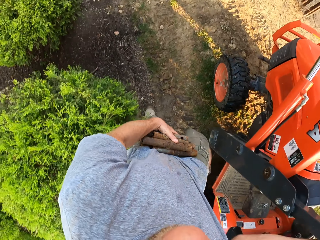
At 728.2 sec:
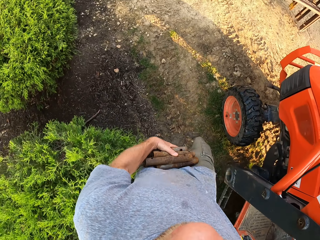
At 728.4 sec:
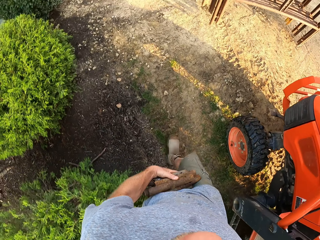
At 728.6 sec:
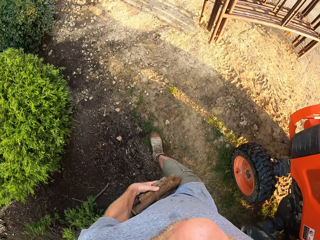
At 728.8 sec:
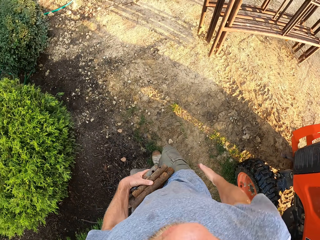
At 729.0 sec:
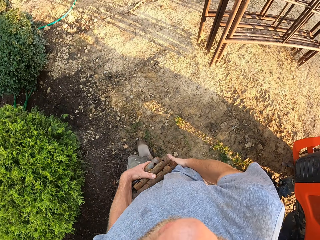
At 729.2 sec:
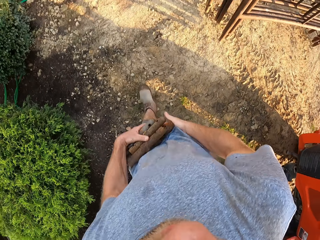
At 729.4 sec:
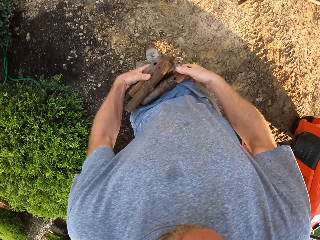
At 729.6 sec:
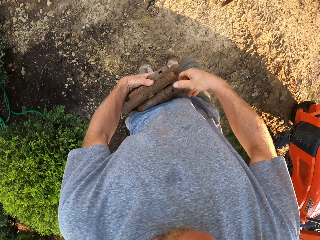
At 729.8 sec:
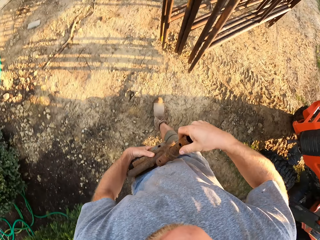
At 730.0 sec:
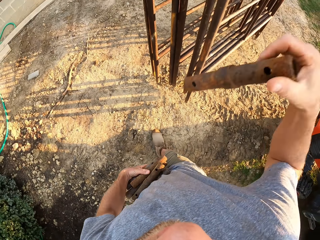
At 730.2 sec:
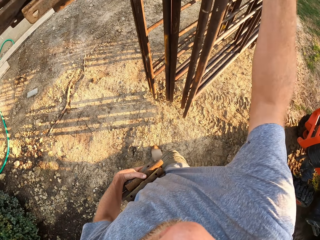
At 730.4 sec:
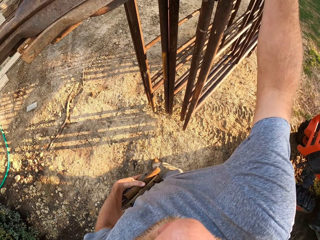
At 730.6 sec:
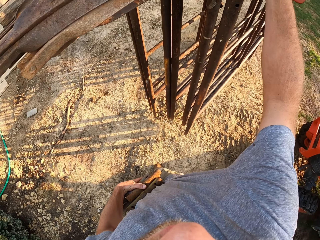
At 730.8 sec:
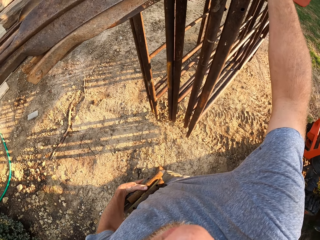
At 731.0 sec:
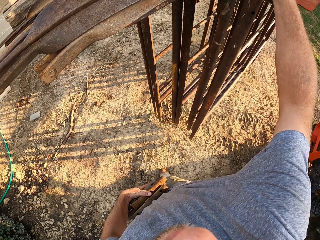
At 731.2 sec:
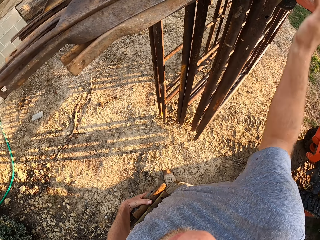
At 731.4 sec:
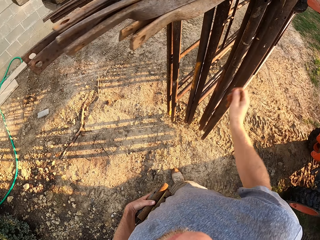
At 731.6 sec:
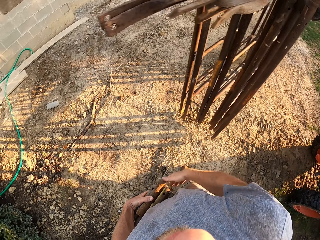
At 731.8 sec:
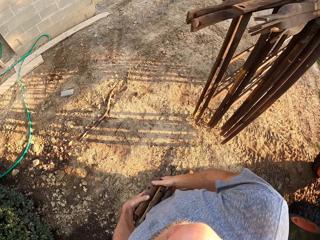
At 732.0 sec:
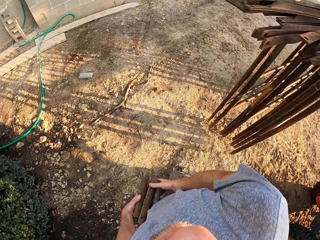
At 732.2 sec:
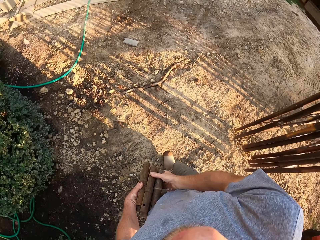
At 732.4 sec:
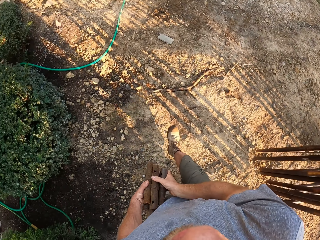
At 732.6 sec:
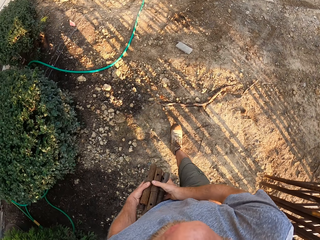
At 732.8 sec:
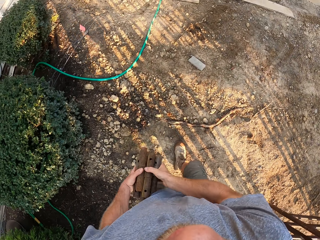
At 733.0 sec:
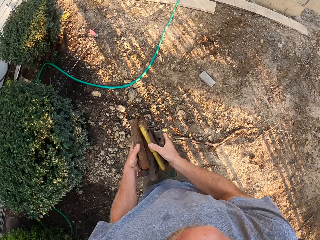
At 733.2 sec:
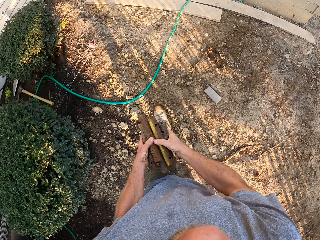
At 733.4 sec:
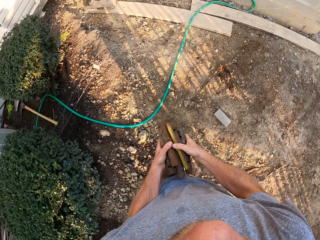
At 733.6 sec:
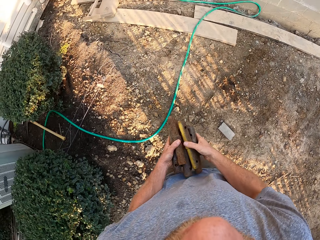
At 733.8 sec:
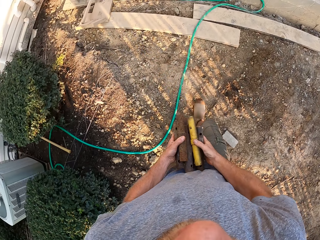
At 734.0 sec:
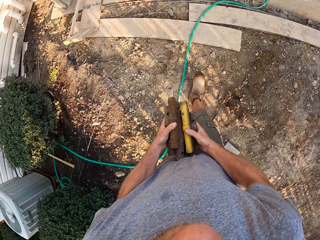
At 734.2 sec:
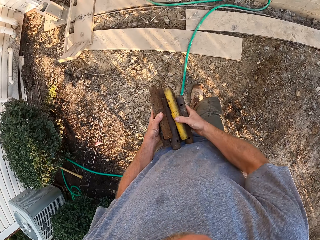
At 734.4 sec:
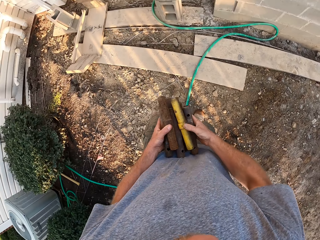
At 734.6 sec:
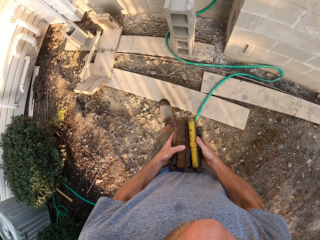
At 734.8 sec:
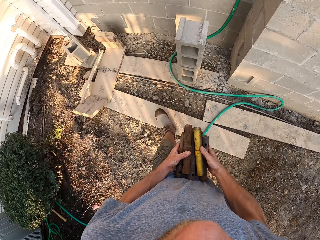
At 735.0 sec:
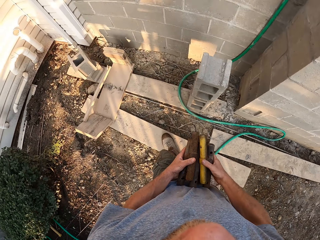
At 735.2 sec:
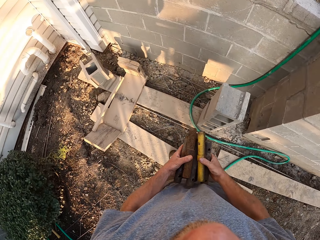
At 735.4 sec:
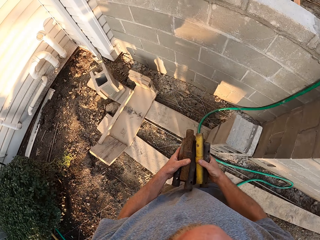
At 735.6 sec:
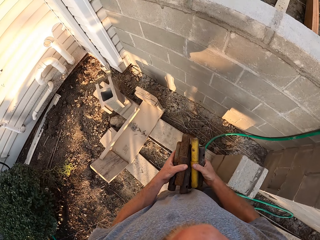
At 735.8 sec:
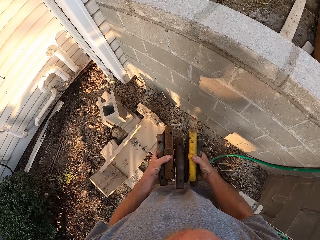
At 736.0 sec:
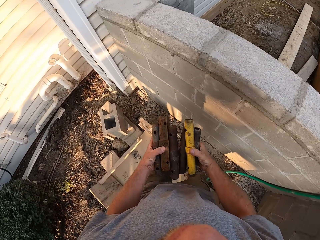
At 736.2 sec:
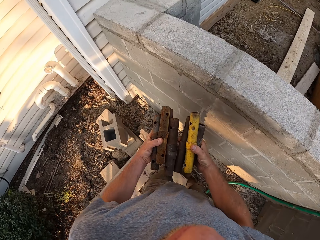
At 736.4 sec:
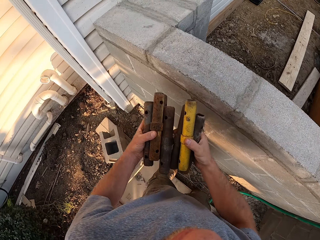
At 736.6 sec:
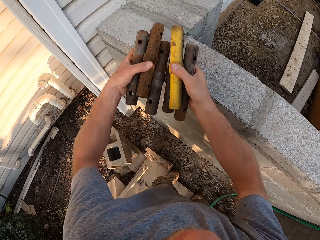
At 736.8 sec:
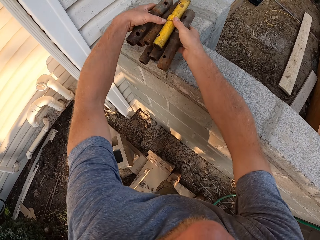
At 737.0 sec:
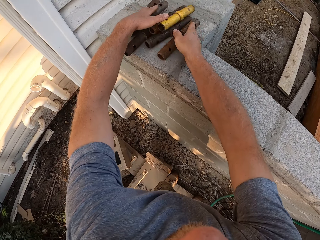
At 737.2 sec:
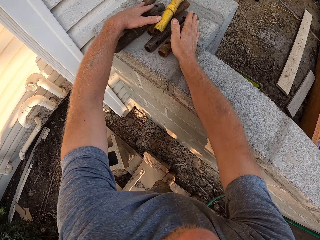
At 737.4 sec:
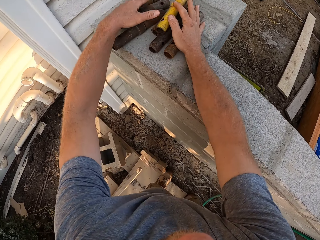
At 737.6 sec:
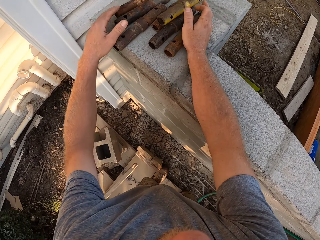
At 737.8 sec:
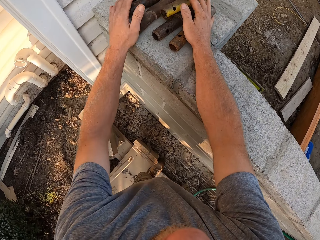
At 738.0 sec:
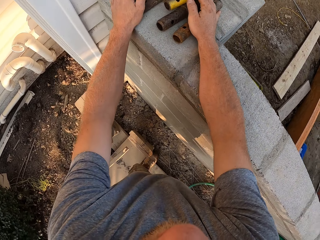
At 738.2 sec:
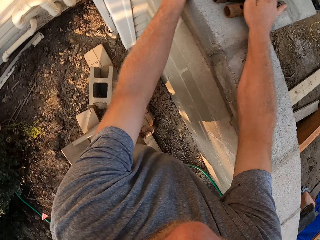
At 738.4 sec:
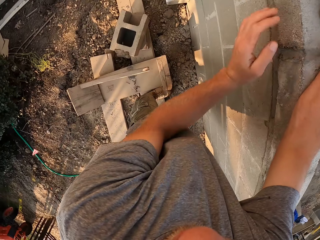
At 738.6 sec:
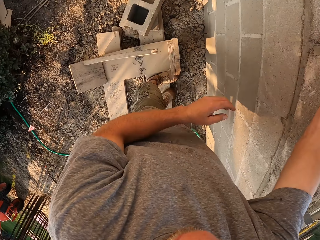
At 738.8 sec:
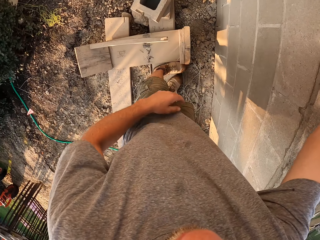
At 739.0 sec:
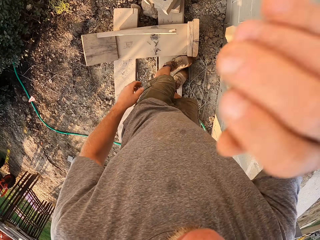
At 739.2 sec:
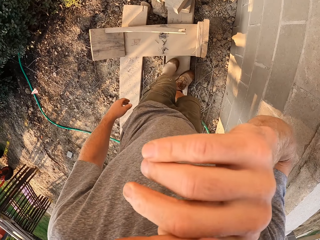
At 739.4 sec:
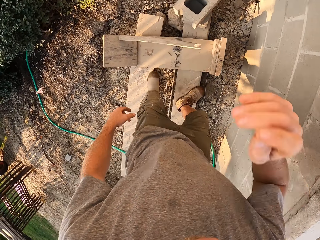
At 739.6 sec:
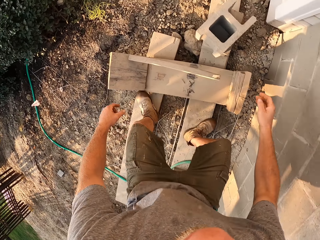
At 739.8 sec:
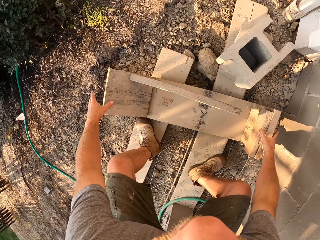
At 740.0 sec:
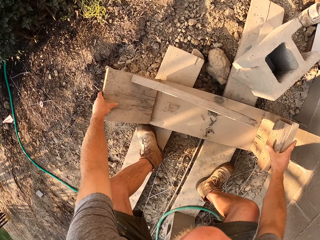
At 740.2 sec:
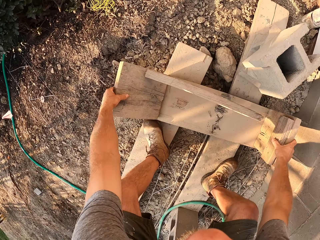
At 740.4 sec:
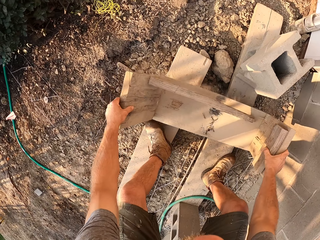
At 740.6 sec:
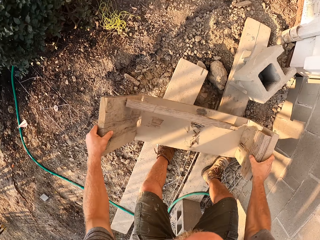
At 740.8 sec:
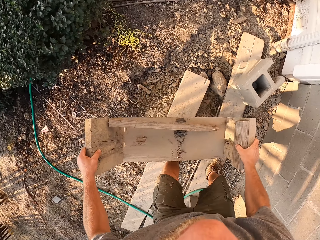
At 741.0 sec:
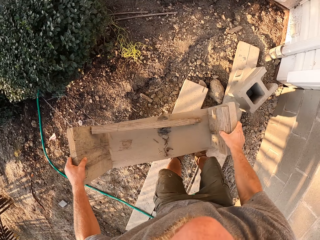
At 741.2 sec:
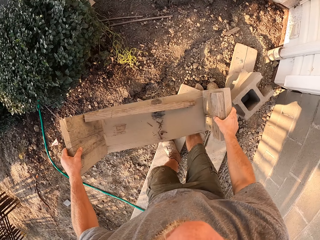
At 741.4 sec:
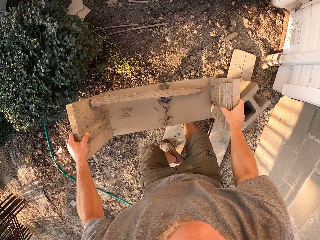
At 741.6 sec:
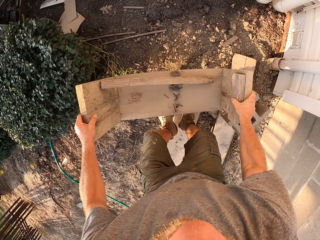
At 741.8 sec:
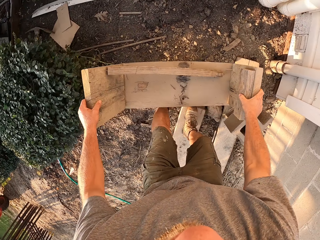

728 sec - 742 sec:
The camera wearer picks up an iron rod from his left hand with his right hand. He places a steel on other steels. He holds the iron rods with both hands, climbs on a wooden plank with both legs, and drops the iron rods on a fence. He puts steel pieces on a brick wall. He picks up a wooden bench from the wooden planks on the ground with both hands.

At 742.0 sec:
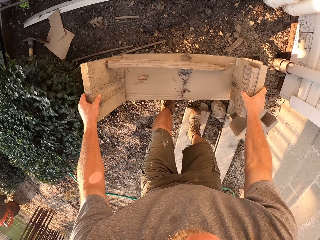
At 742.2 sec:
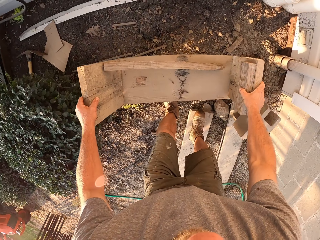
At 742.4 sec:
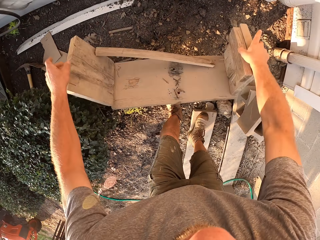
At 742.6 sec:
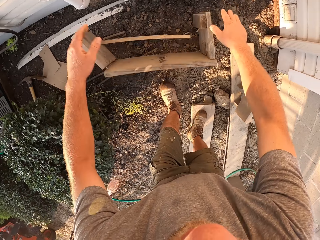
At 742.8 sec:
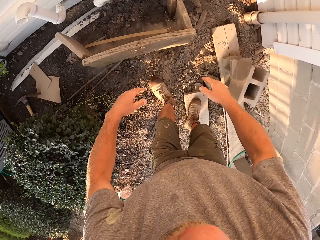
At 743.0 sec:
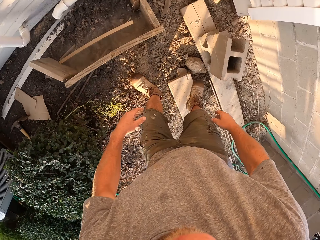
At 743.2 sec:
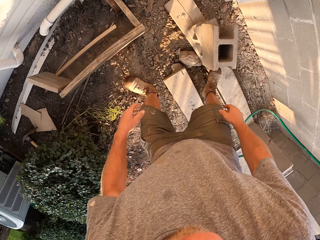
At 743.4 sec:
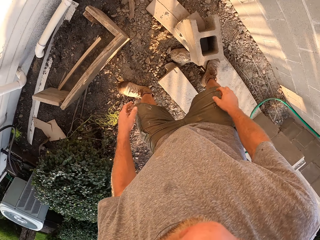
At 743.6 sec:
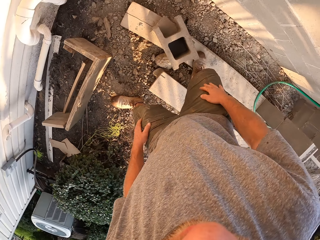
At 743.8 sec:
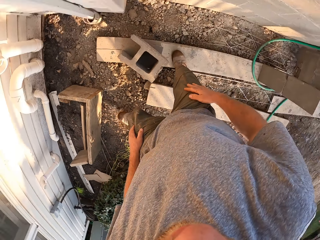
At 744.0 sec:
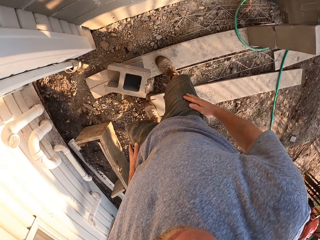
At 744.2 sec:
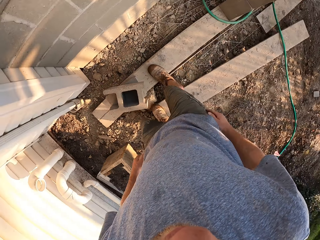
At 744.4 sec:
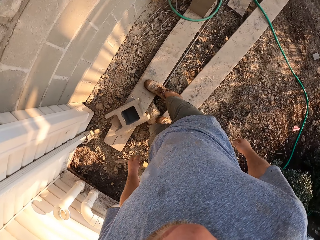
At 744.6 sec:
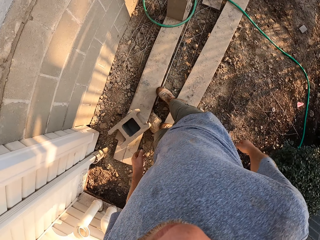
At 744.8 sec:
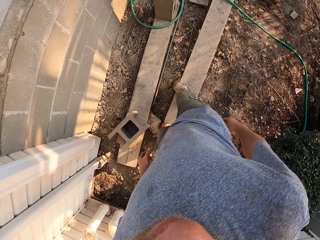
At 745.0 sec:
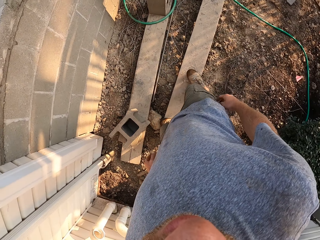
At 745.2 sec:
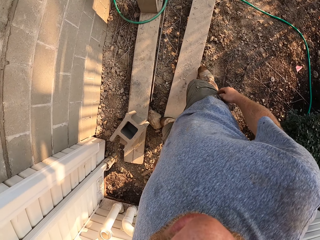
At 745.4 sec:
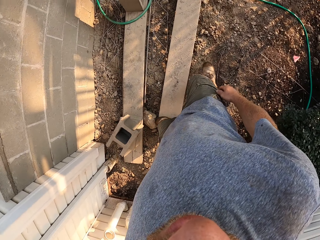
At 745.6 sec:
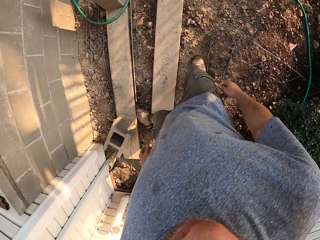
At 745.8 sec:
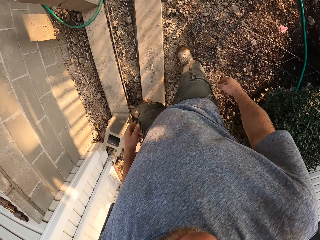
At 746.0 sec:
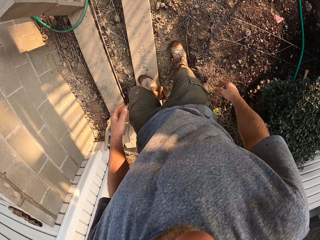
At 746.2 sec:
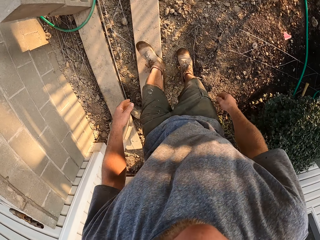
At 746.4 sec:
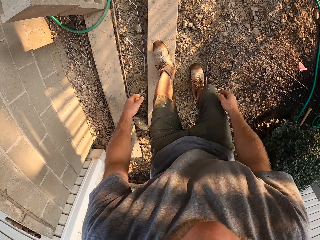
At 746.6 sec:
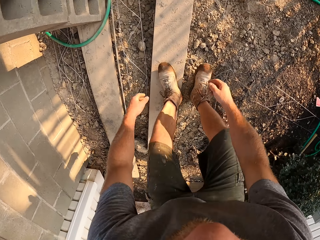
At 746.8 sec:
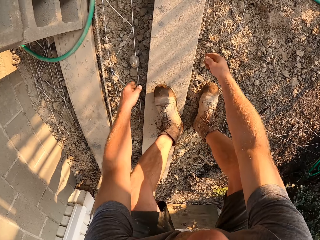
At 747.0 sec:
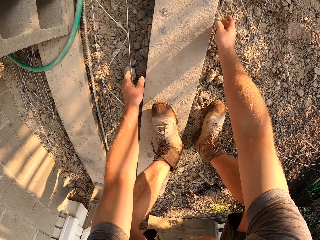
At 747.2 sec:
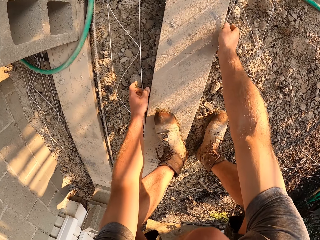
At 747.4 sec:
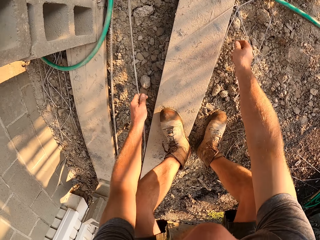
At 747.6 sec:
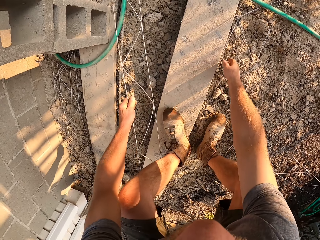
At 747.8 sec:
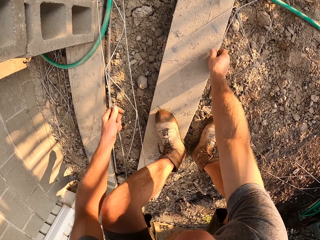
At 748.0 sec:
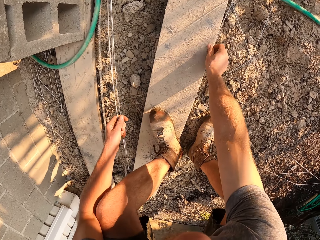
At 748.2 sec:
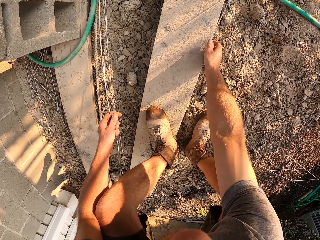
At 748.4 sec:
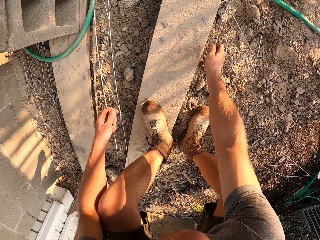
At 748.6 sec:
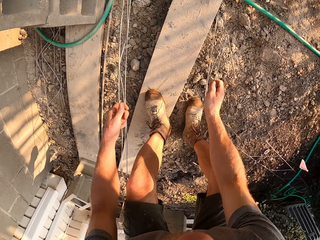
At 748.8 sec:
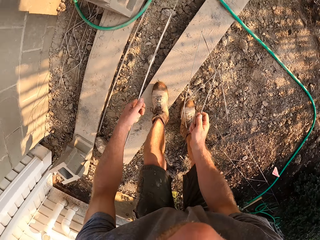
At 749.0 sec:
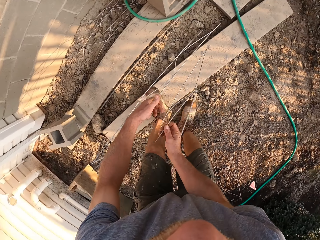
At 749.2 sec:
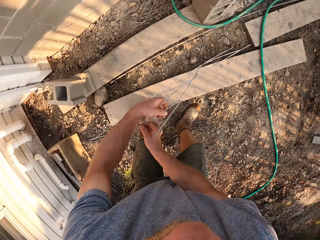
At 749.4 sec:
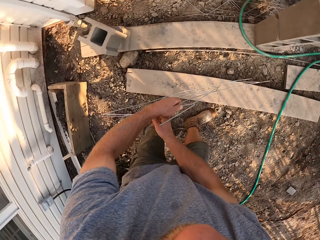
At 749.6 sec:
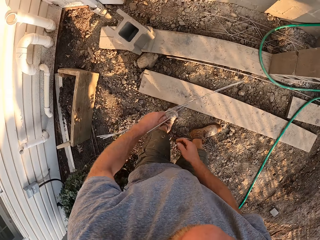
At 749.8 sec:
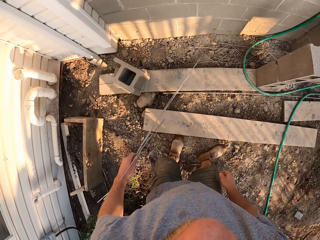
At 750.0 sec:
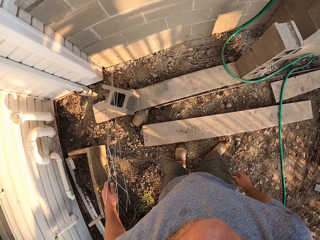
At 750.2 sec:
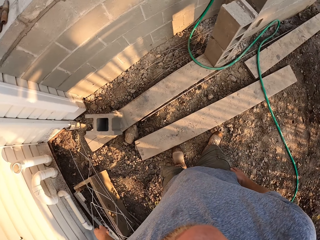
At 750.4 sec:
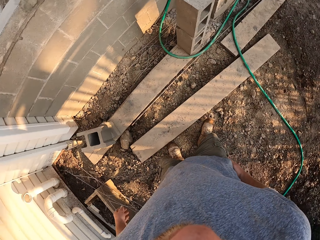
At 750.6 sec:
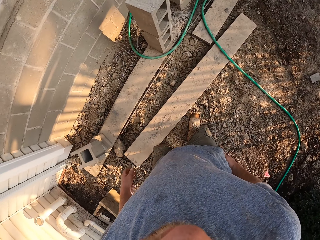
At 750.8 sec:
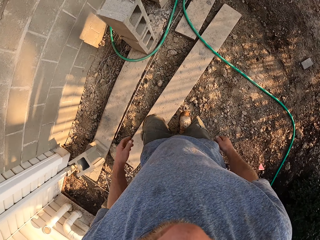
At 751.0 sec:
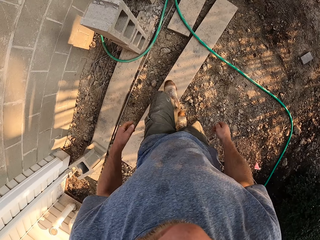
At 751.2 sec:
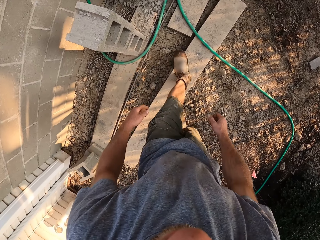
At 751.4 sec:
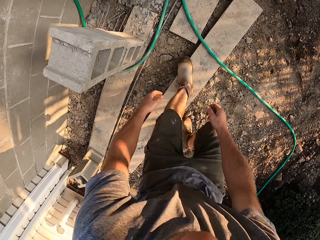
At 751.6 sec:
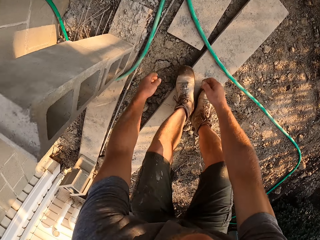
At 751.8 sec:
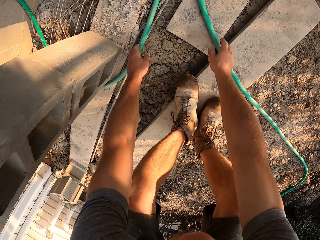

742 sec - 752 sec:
The camera wearer drops the wooden bench on the ground. He picks up two iron strips or wire from the ground with both hands. He transfers an iron strip to his left hand and drops the iron strip on the ground with his left hand.
